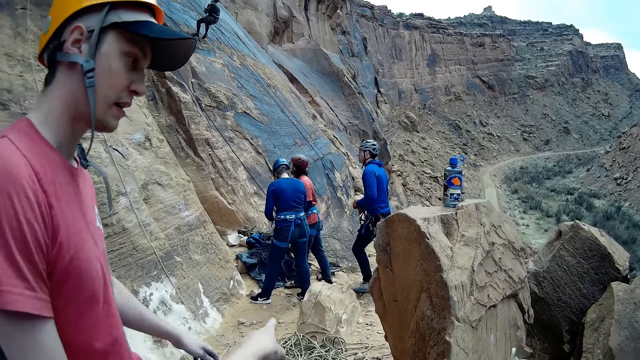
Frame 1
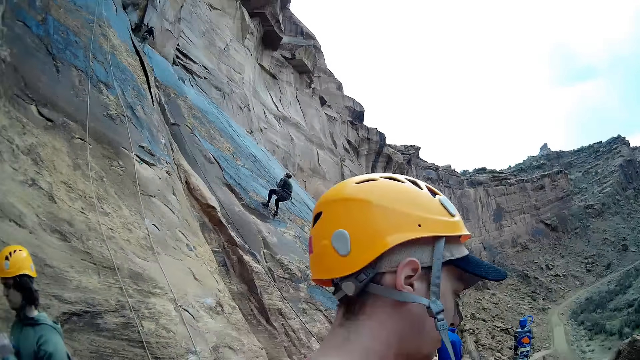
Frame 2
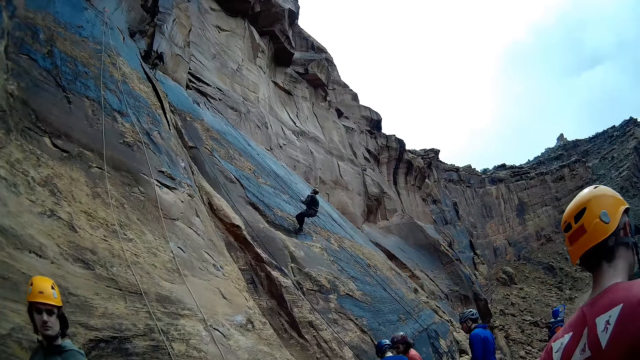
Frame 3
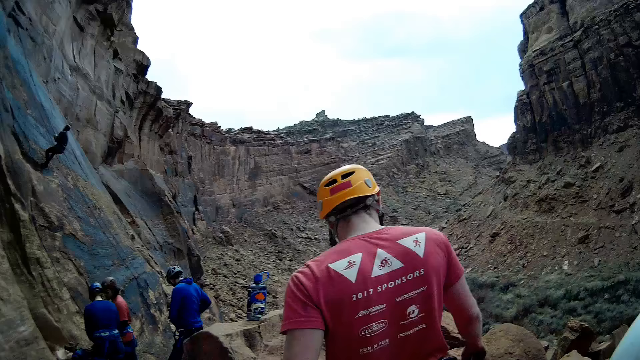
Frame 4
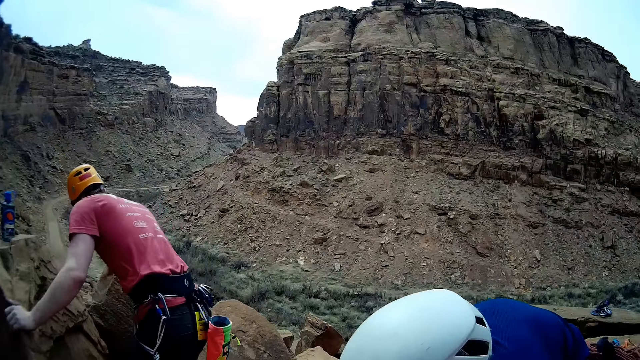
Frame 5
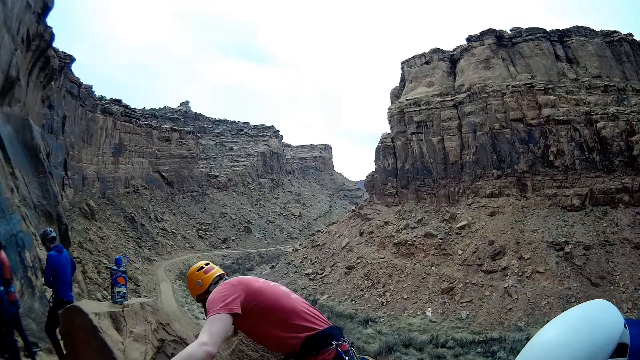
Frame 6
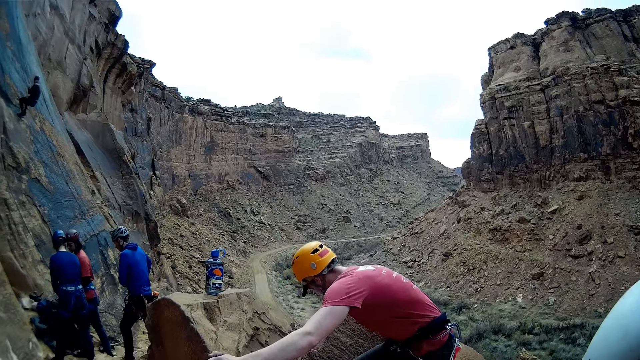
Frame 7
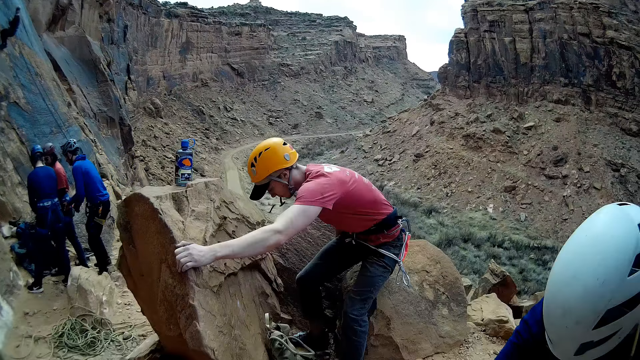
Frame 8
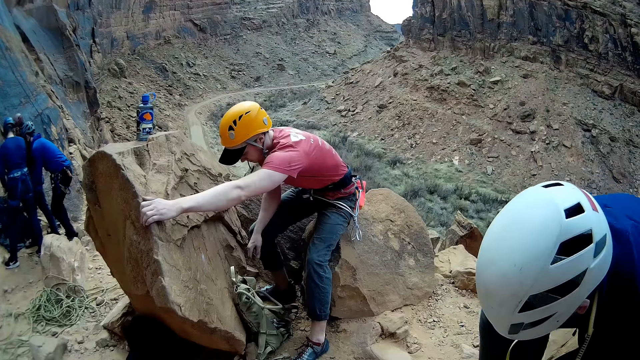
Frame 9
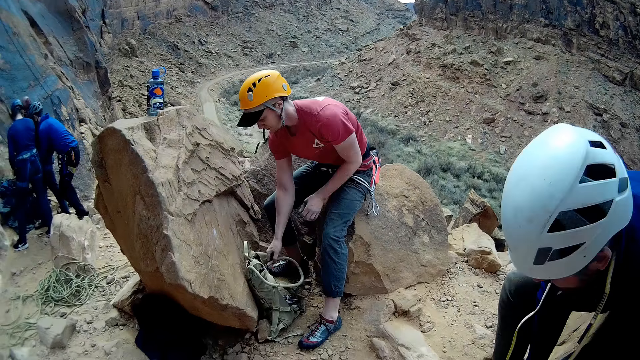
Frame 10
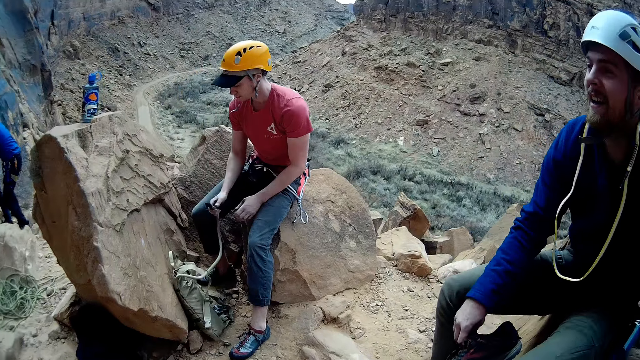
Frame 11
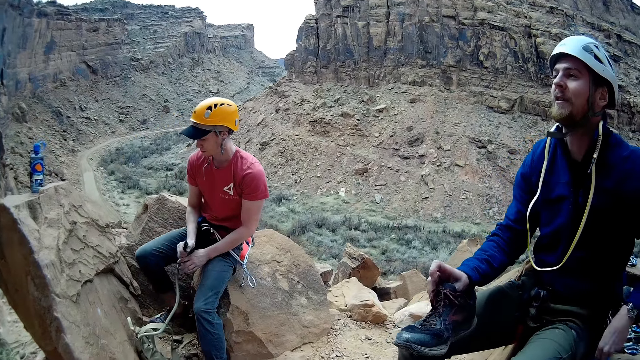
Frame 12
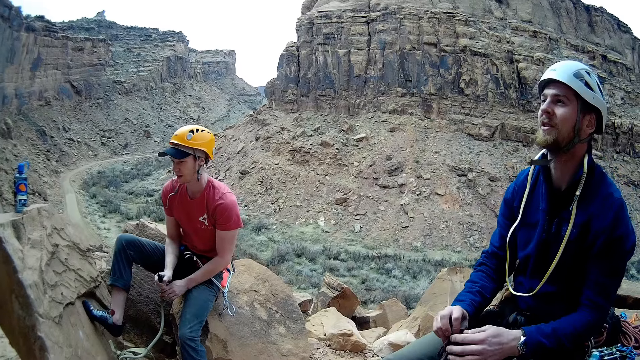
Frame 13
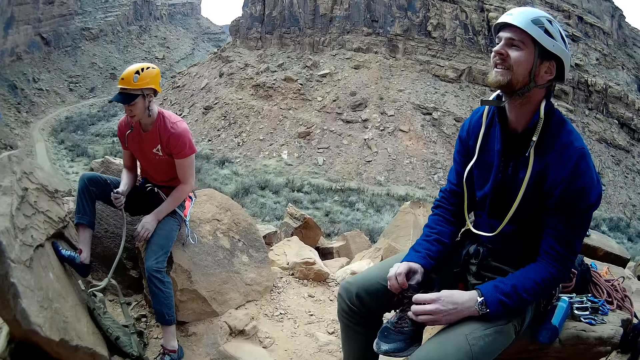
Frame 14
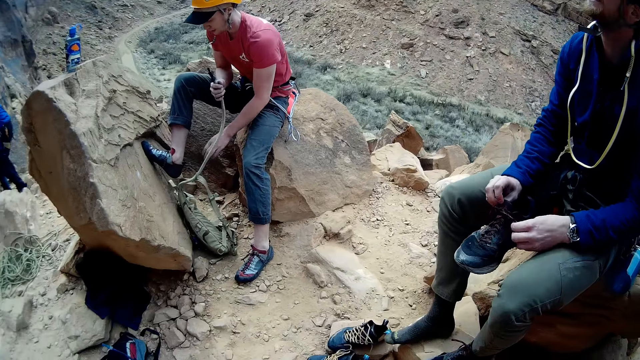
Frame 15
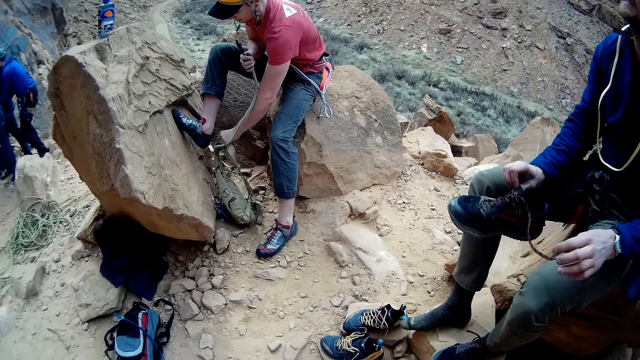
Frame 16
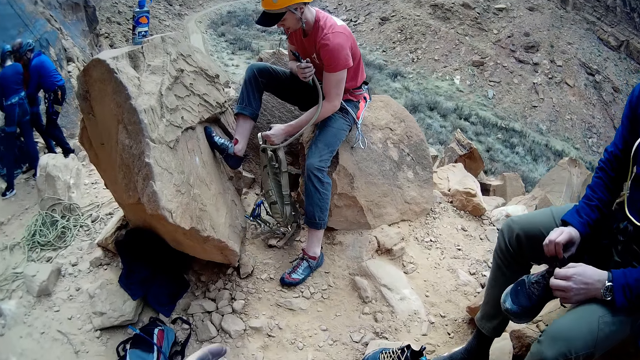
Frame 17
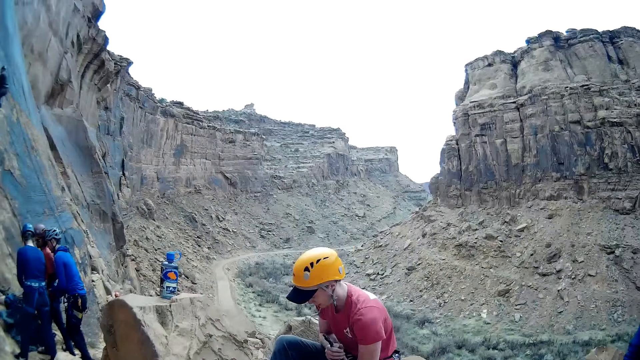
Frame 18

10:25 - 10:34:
A man walks past the camera wearer. The camera wearer turns and looks back at his colleagues. The man moves to the right. The camera wearer looks at the man. The man turns and sits on a rock, picks up a pipe, and pulls a water bag. Another man picks the other shoe from the ground. The first man holds the water pipe from the bag on the ground.

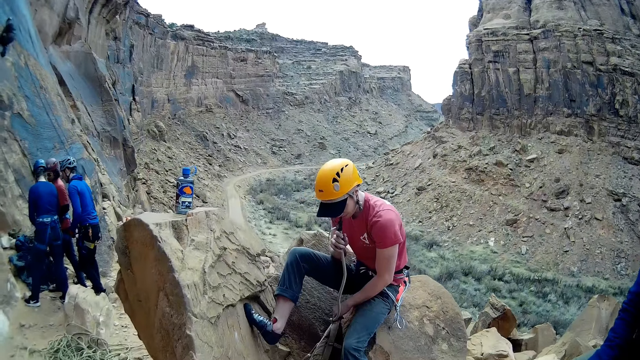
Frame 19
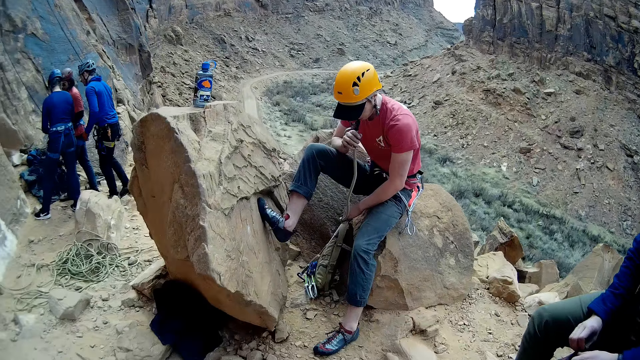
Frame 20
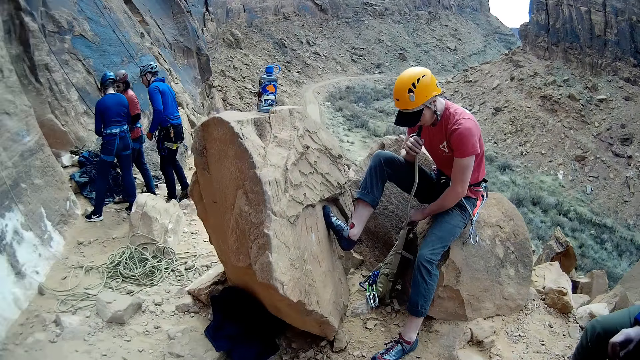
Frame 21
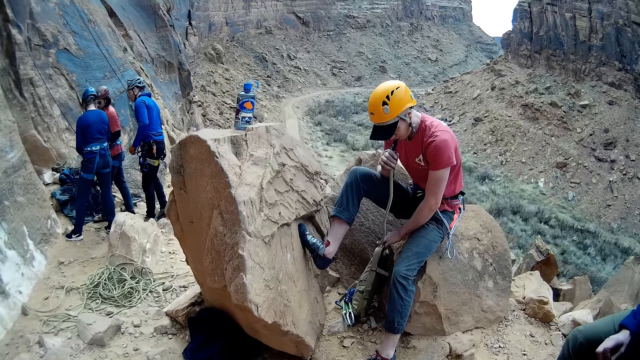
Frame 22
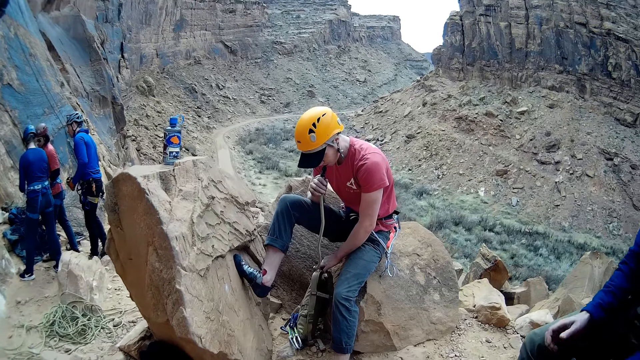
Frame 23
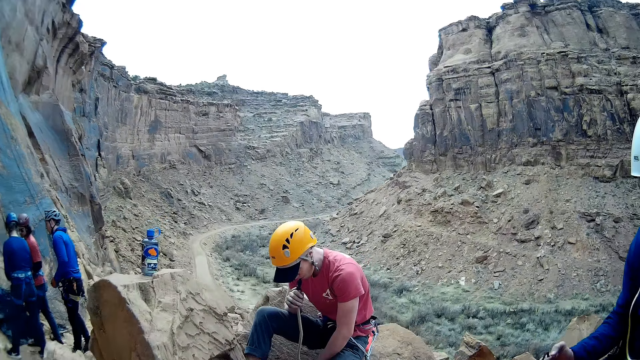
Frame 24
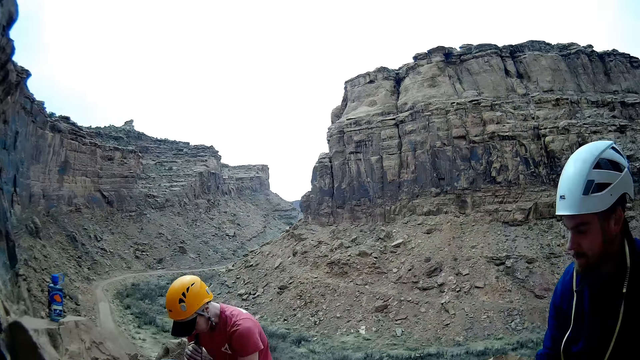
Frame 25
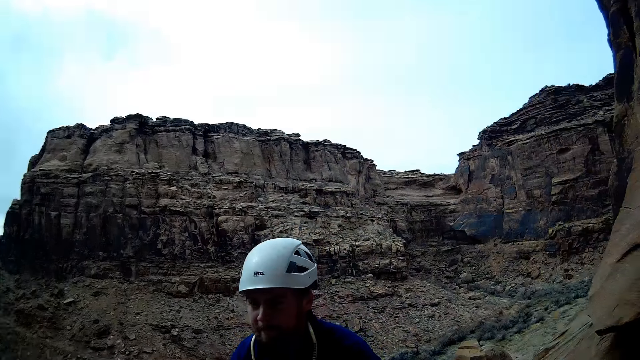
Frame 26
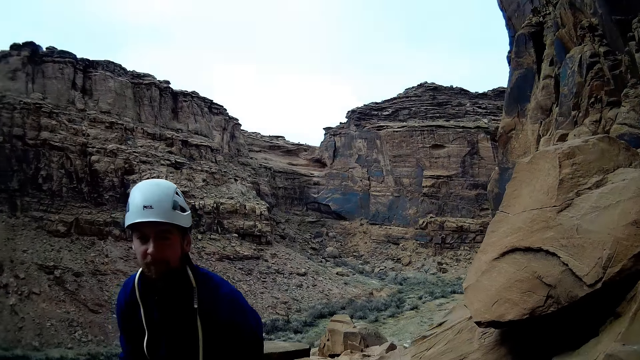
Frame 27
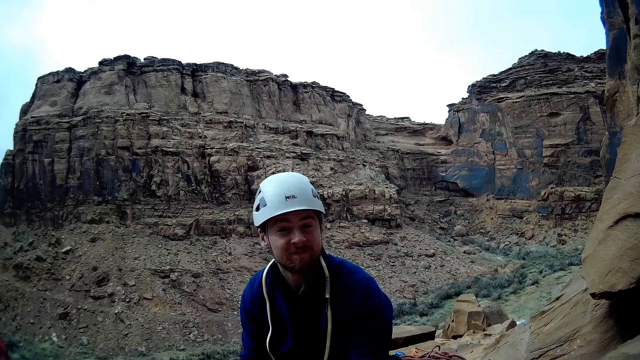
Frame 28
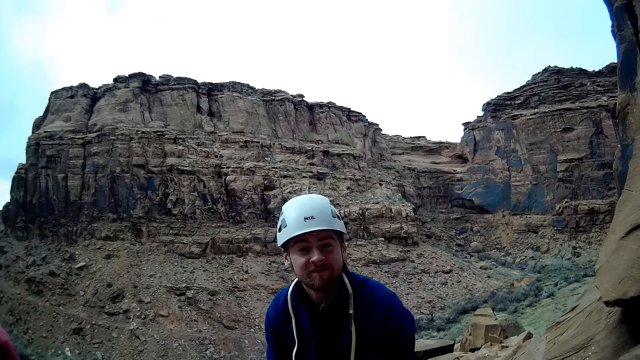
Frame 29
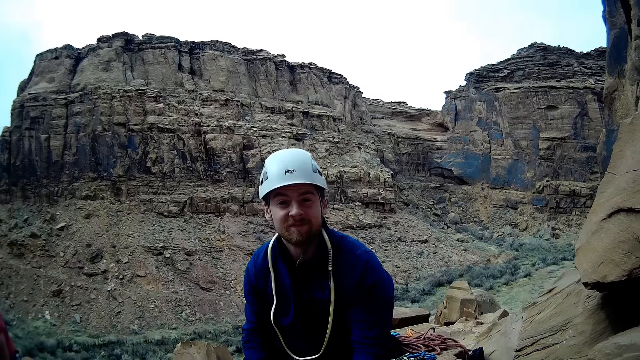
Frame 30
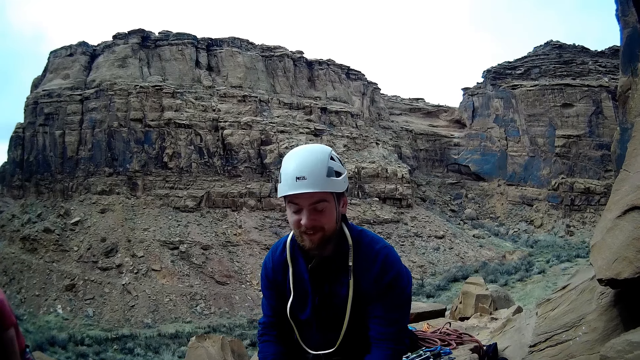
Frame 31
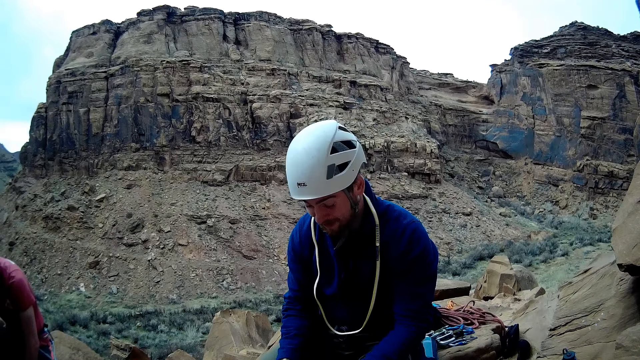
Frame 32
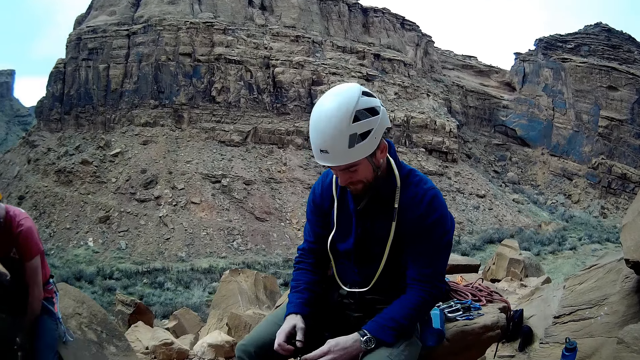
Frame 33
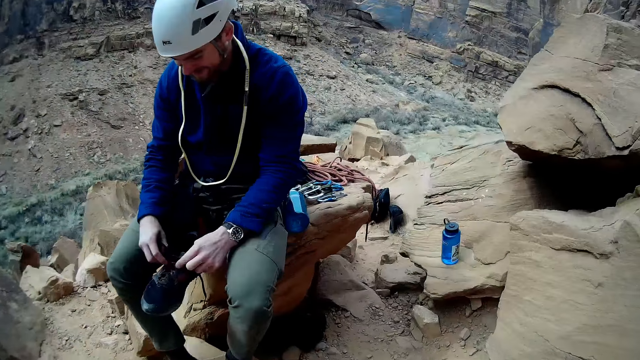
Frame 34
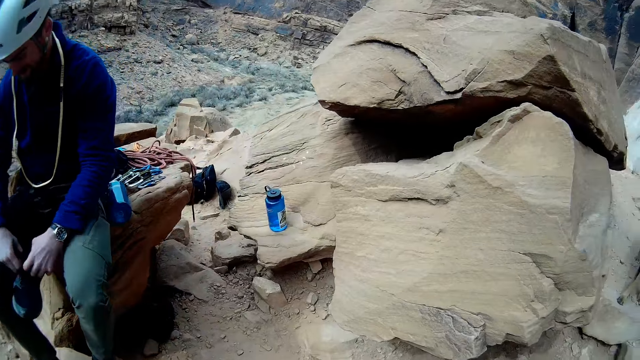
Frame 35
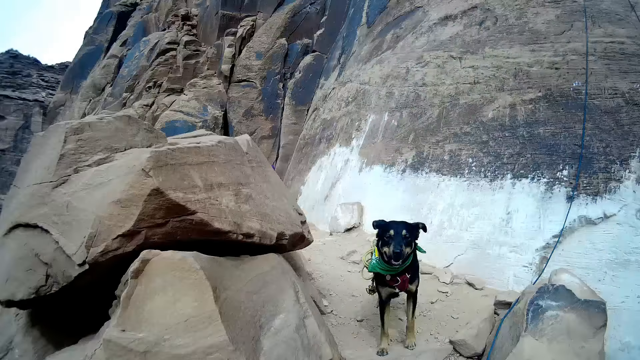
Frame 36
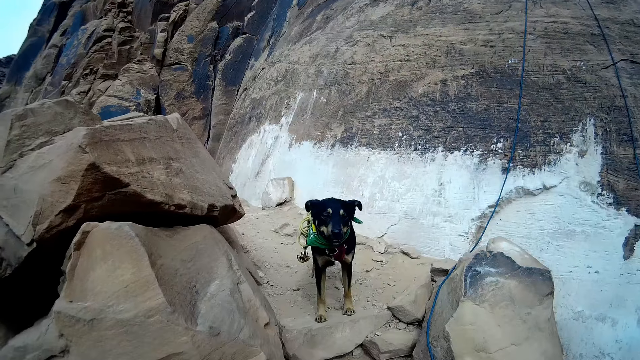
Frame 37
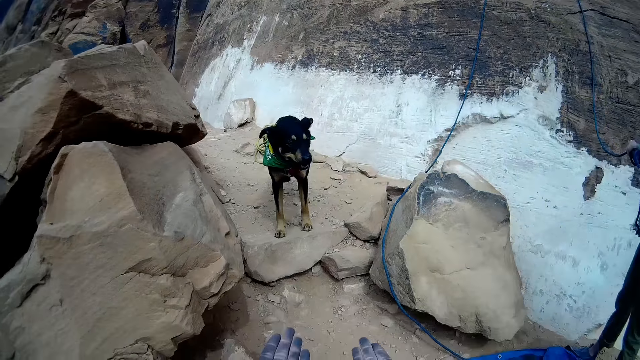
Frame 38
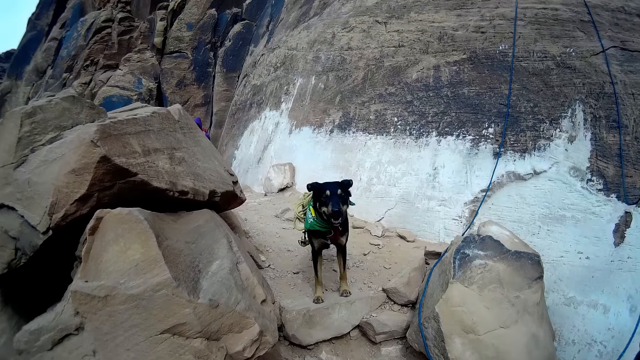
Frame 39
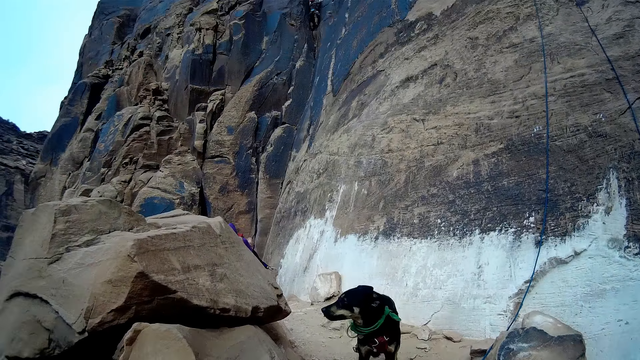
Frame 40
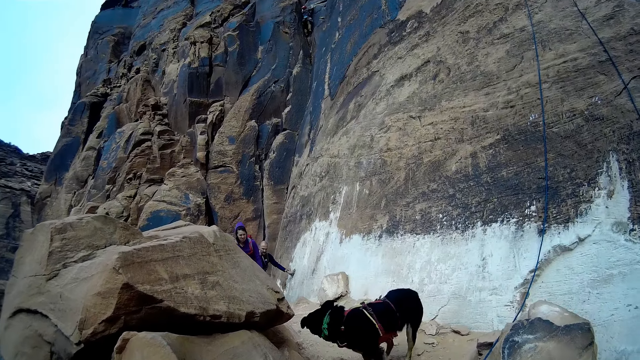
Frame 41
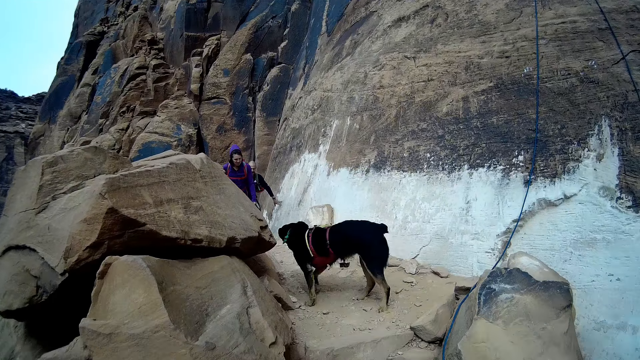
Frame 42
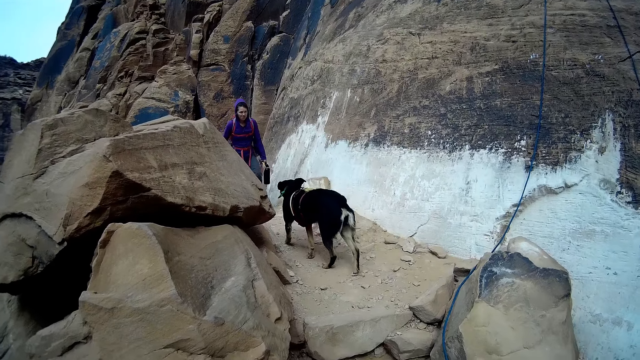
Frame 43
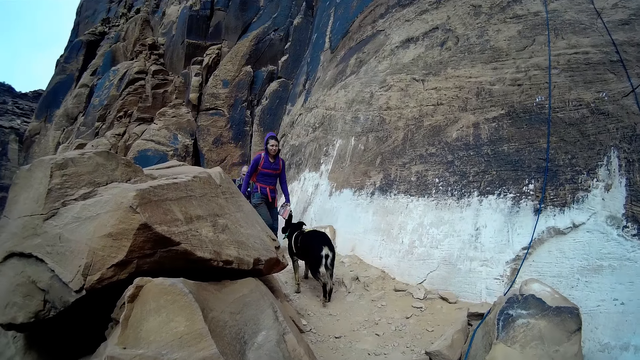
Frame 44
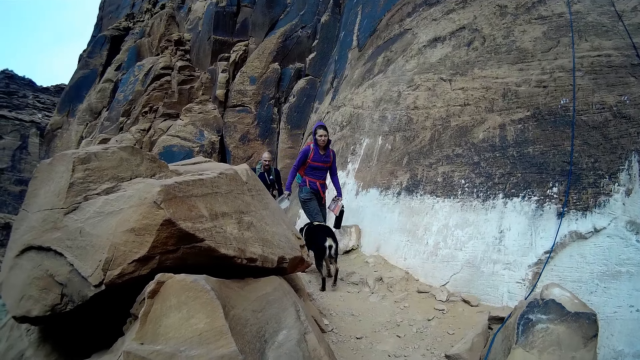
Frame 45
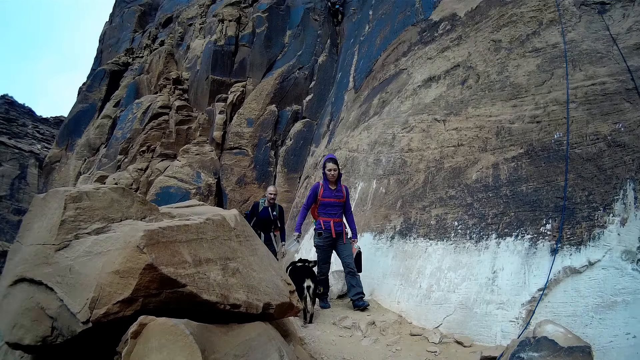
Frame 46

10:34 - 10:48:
A man drinks water from the water pipe in his hands. The camera wearer looks at the man. They converse with another man. They turn and look at the other man. The other man loosens a shoe lace. The camera wearer turns and looks at a dog. Someone walks towards the camera wearer and his colleagues.
